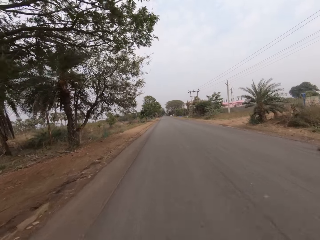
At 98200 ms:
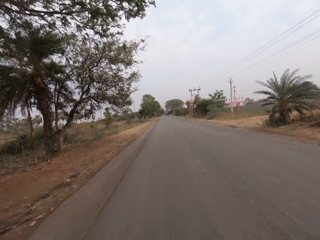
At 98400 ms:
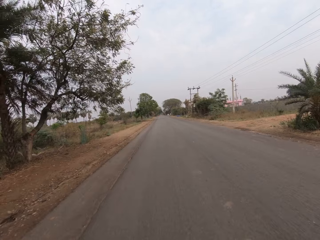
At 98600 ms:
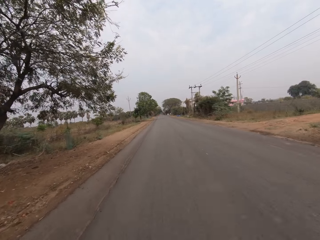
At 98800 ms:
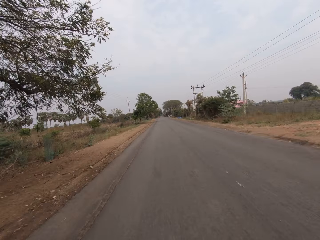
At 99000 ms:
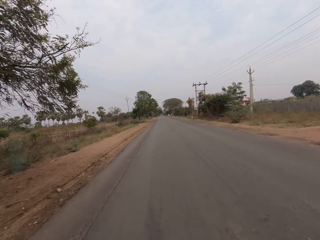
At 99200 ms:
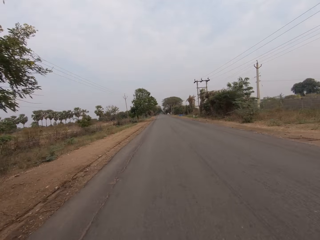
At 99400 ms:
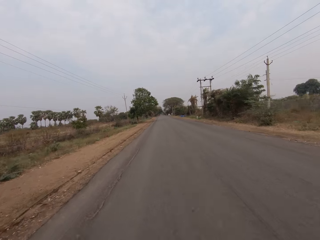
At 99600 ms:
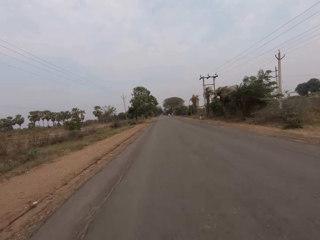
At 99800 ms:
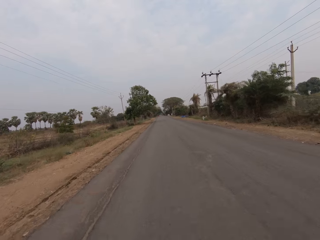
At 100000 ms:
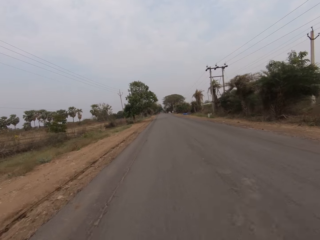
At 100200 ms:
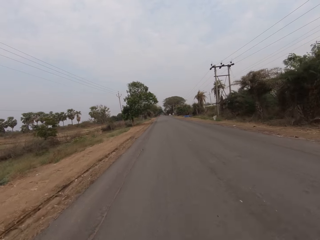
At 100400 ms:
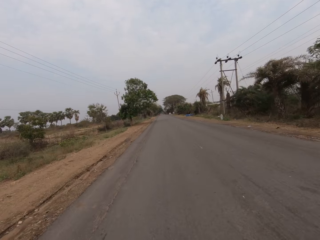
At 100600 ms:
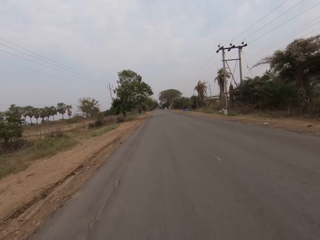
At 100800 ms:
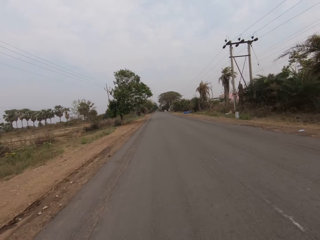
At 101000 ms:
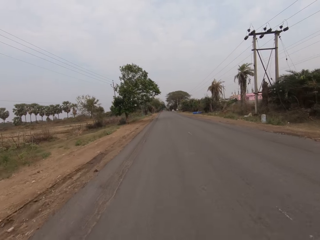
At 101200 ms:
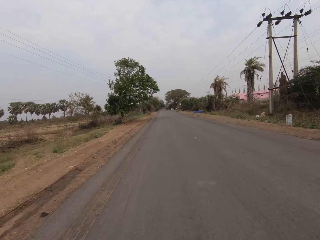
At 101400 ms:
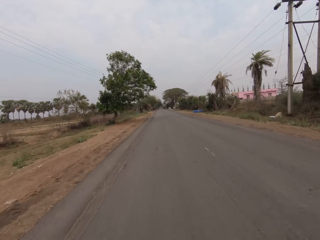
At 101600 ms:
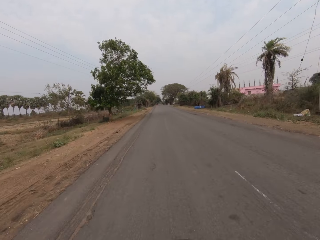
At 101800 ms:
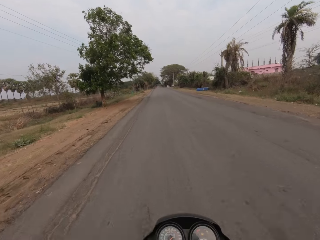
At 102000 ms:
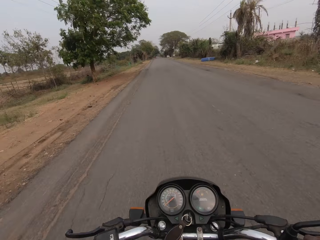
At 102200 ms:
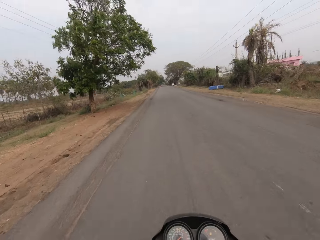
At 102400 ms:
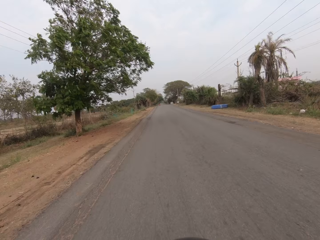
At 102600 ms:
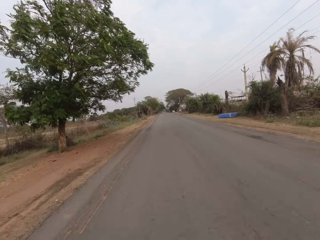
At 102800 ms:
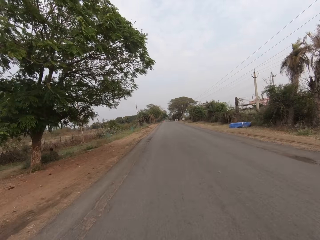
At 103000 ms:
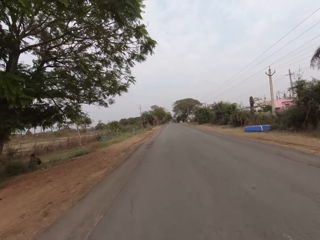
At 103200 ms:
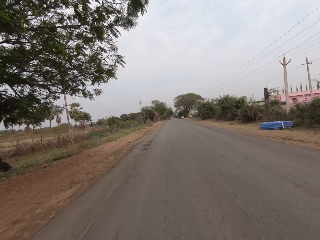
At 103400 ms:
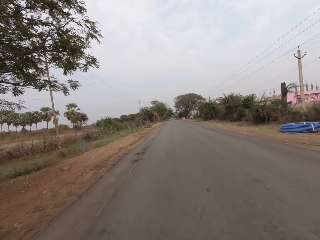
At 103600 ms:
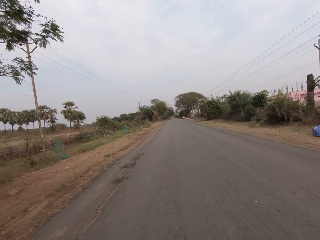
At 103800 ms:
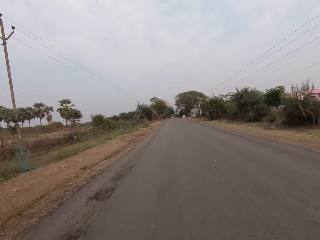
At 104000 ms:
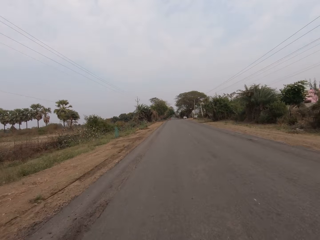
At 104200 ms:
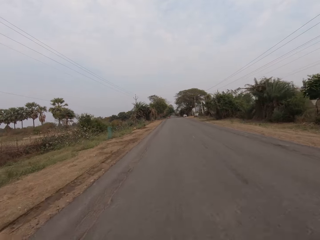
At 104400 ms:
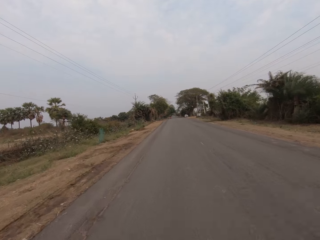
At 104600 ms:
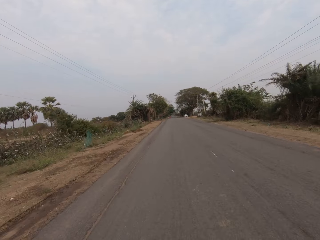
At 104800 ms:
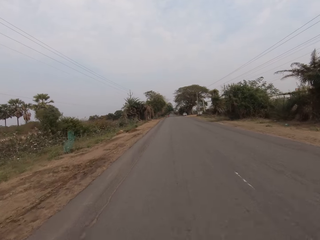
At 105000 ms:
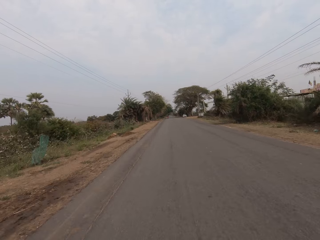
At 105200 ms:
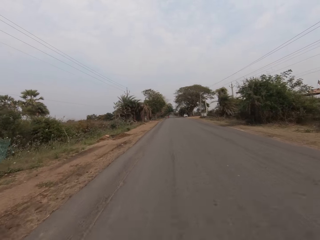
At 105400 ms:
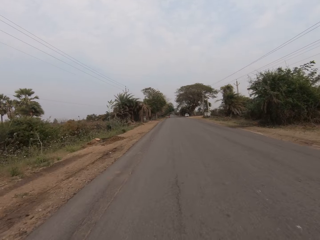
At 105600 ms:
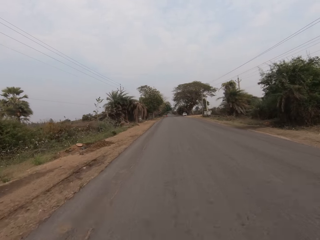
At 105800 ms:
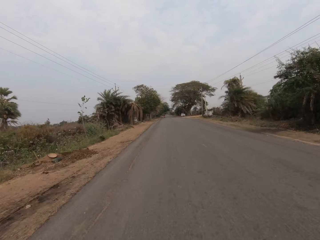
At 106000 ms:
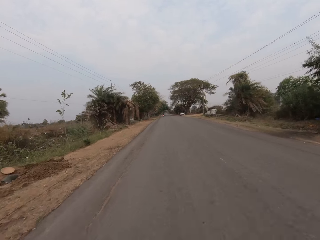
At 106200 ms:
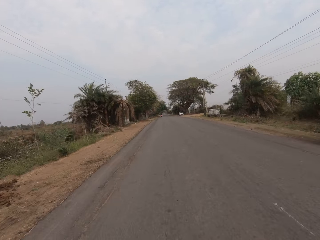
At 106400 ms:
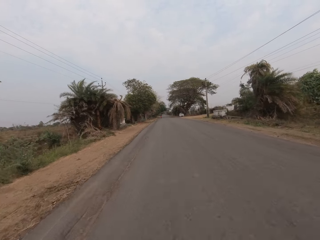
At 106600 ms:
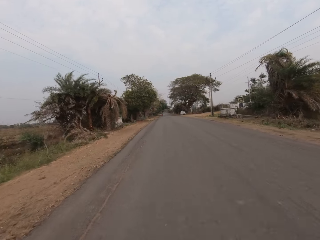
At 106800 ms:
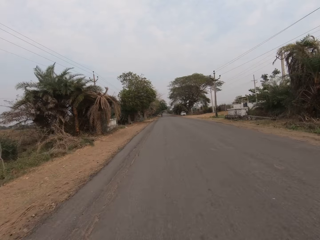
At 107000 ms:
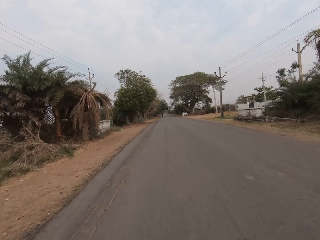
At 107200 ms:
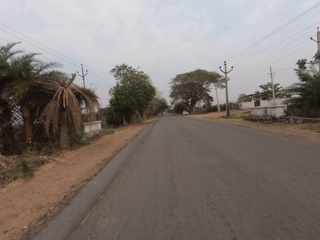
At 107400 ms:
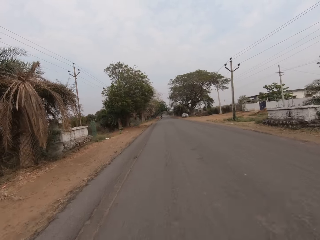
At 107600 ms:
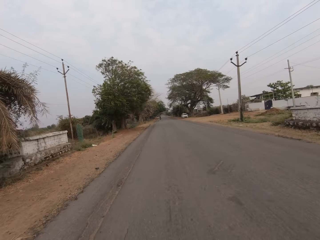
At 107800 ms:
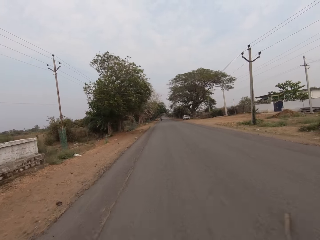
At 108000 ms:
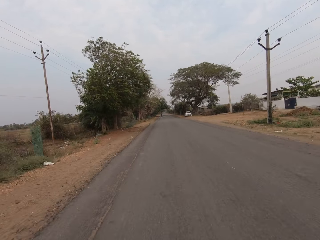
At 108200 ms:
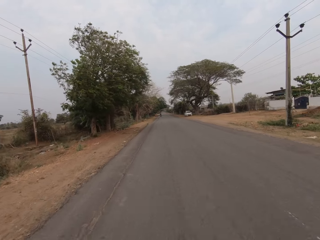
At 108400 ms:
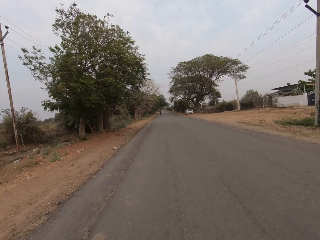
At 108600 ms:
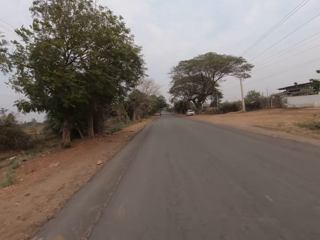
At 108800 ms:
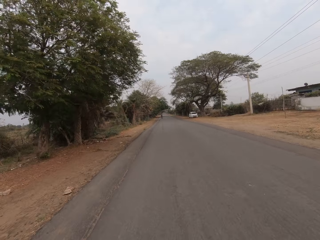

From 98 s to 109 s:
The camera wearer looks at his motorcycle dashboard. They look forward on a road.

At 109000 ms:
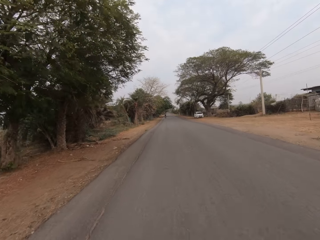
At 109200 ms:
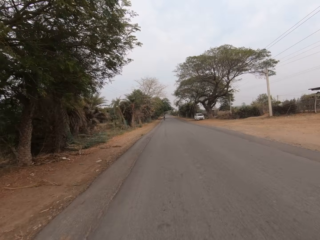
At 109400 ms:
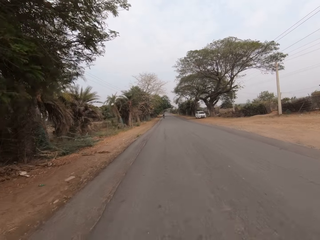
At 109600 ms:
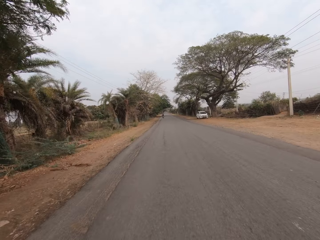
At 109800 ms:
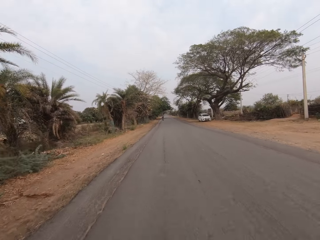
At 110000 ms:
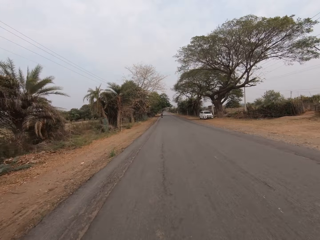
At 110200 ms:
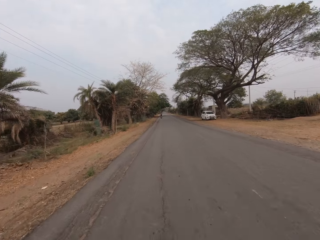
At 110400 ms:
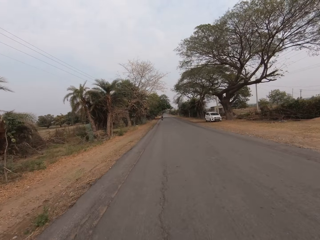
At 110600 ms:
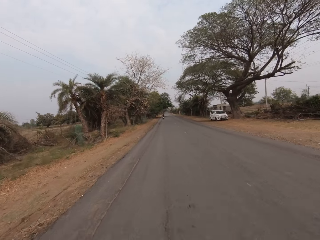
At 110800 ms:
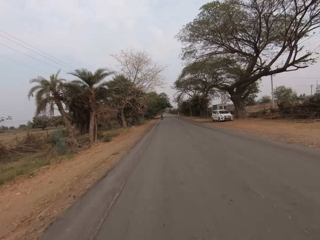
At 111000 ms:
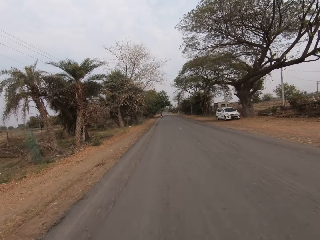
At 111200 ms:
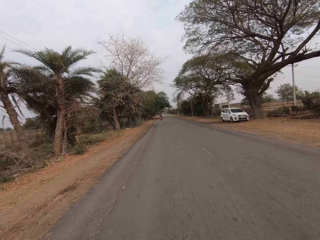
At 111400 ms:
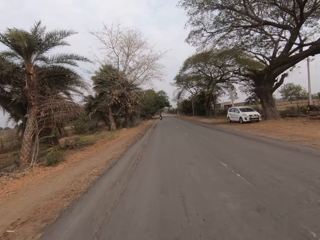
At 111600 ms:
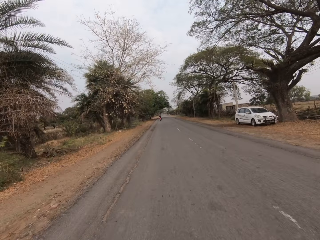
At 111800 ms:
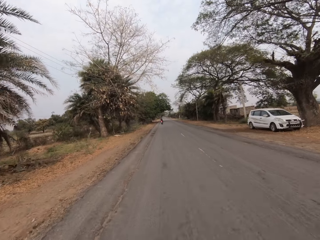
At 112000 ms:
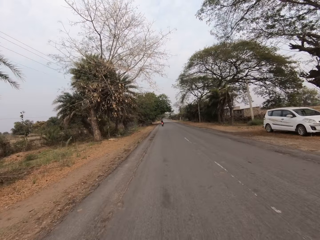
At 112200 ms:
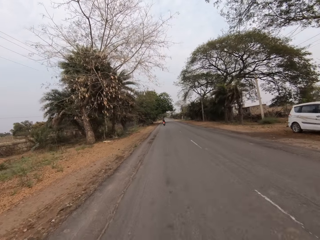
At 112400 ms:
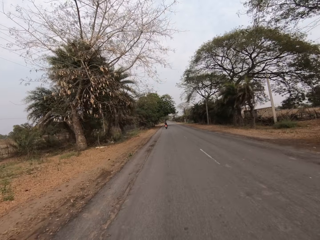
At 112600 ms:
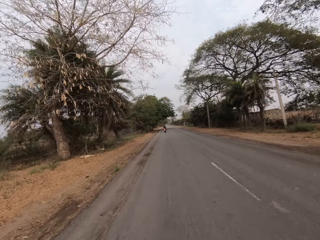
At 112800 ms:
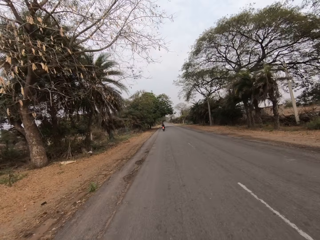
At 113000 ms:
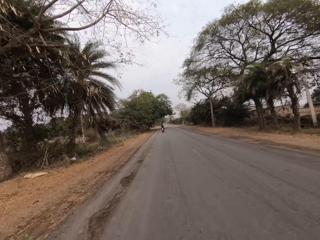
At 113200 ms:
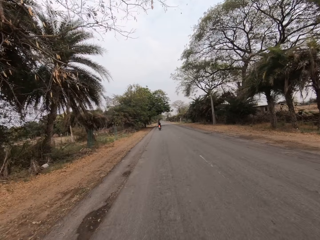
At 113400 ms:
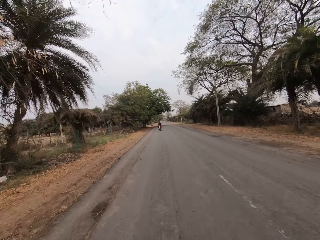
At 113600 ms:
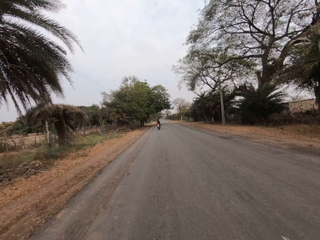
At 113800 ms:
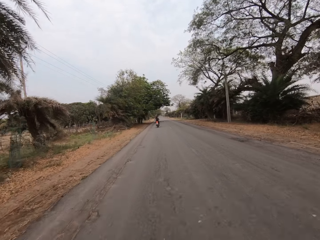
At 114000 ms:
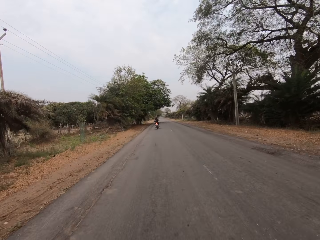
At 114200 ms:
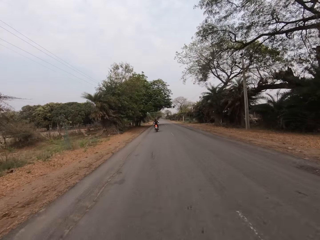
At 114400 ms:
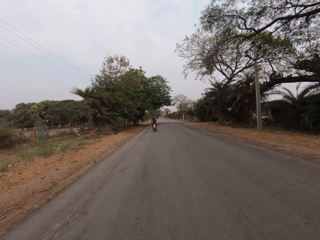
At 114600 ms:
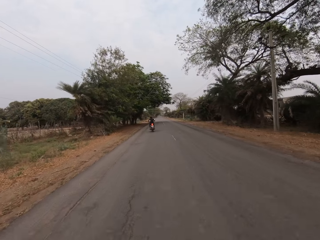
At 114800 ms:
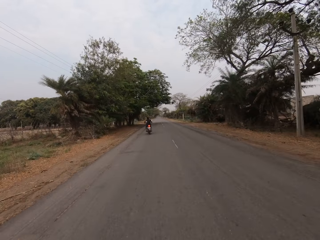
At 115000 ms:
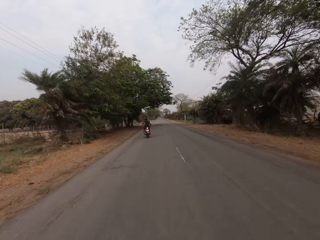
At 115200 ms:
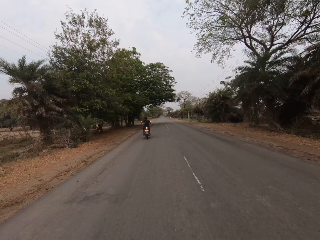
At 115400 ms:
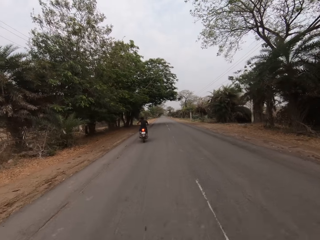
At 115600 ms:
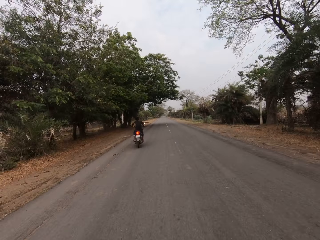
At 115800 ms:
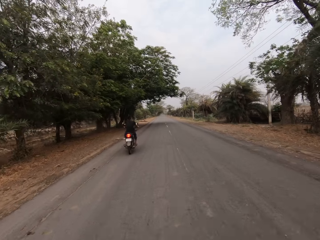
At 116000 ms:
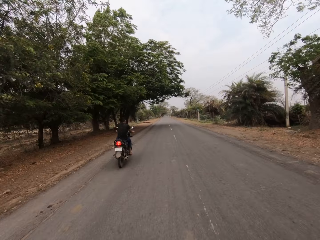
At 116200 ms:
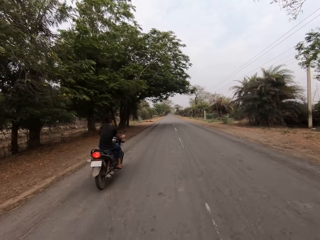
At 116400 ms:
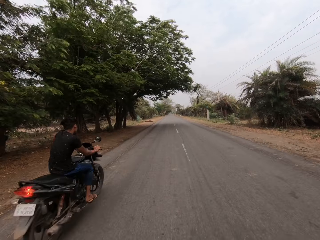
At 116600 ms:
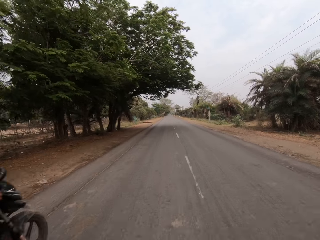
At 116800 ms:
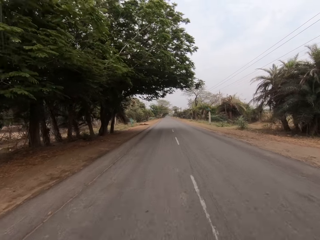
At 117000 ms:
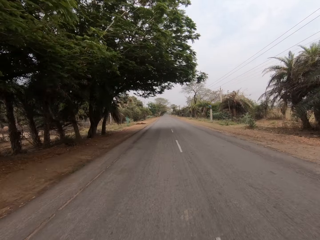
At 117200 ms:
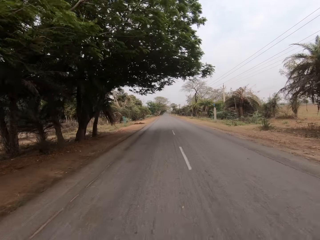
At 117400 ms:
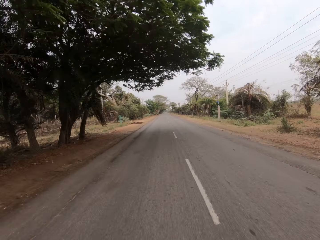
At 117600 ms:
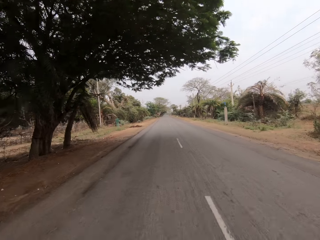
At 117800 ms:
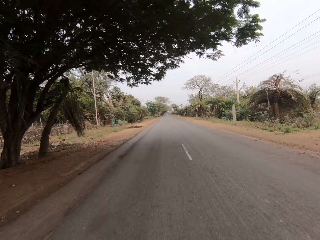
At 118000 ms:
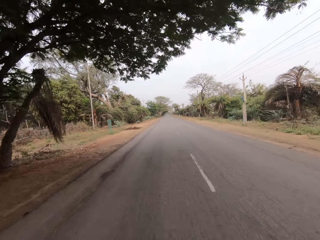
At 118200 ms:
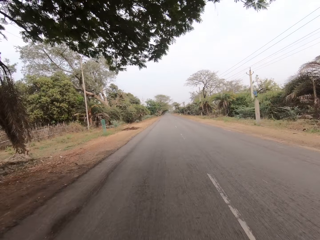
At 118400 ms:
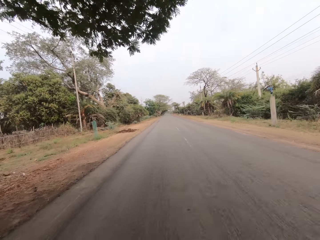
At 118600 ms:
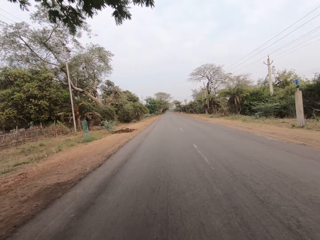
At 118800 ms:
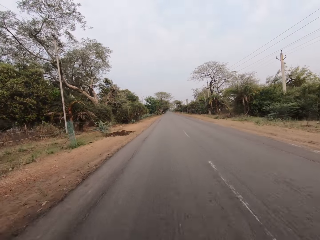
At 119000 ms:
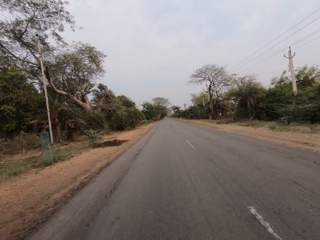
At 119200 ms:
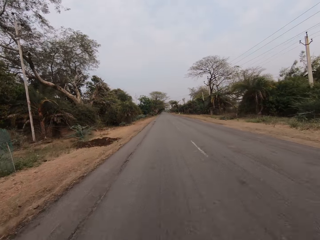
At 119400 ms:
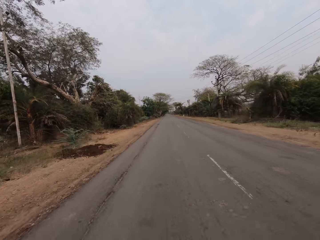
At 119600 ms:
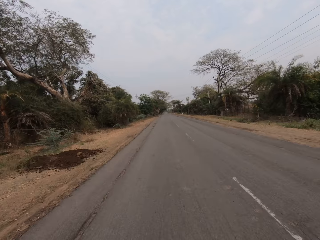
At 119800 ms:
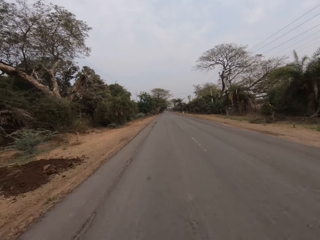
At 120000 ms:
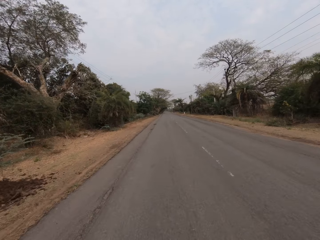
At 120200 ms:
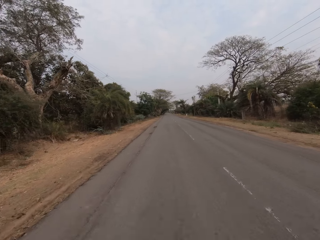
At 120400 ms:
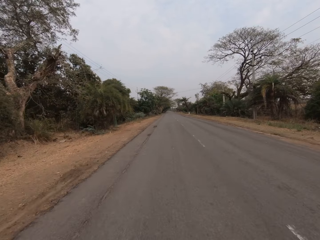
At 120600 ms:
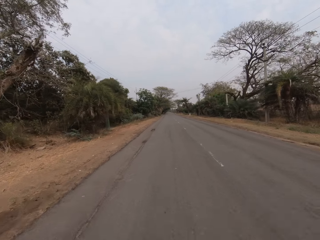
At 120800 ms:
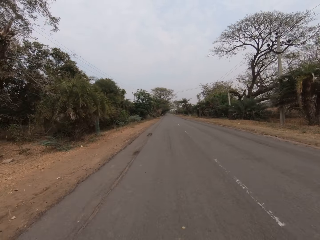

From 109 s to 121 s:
The camera wearer drives by a motorcycle on the road.
